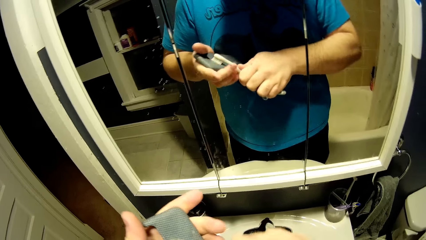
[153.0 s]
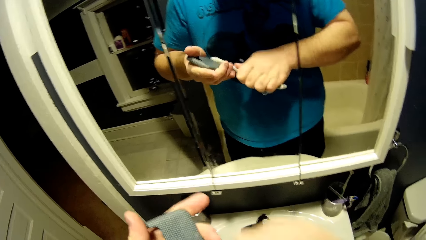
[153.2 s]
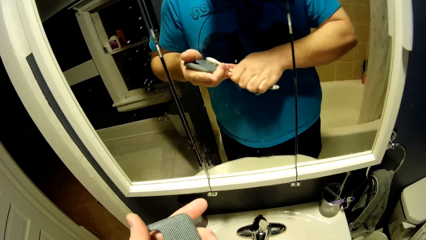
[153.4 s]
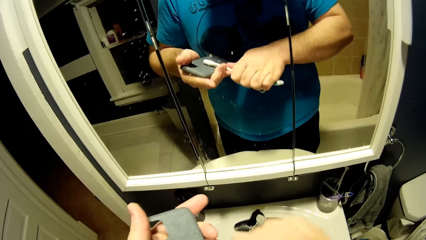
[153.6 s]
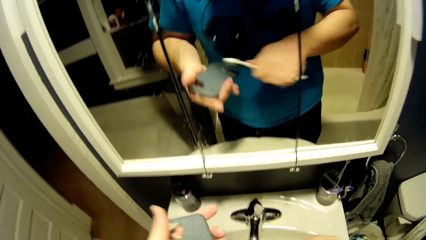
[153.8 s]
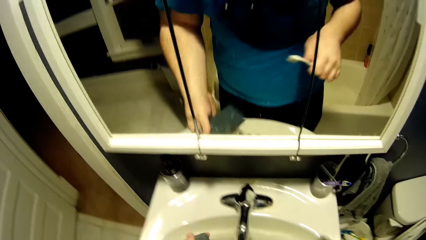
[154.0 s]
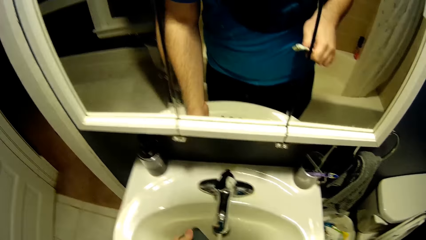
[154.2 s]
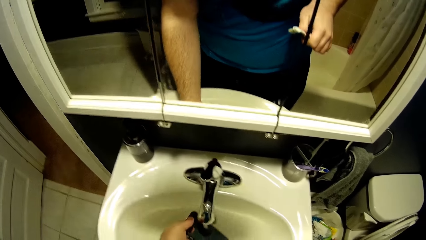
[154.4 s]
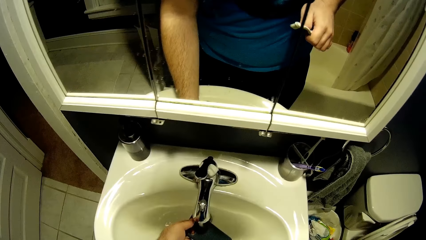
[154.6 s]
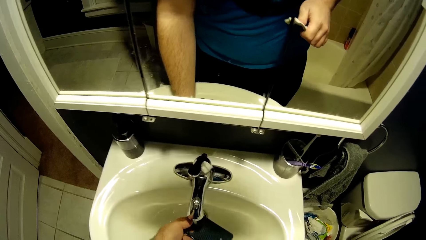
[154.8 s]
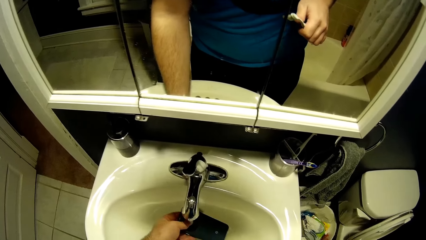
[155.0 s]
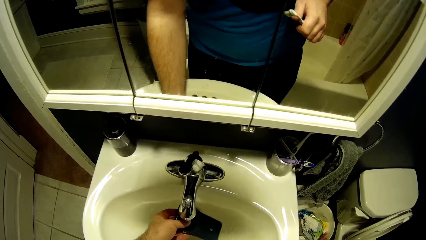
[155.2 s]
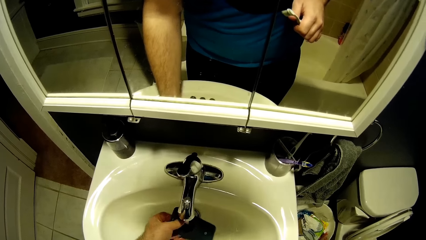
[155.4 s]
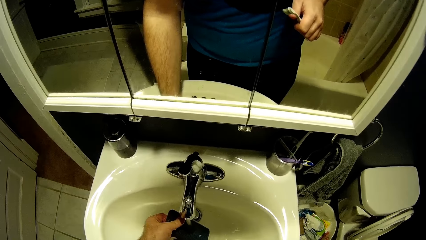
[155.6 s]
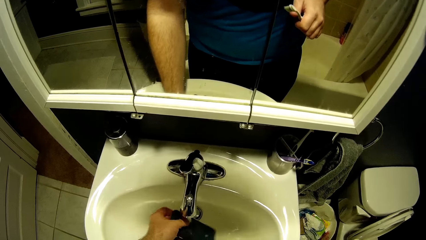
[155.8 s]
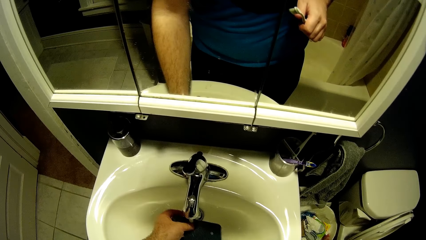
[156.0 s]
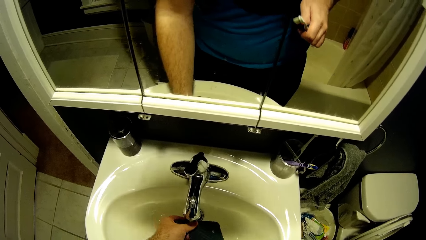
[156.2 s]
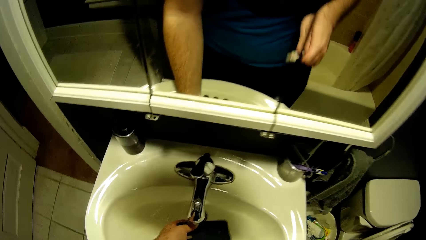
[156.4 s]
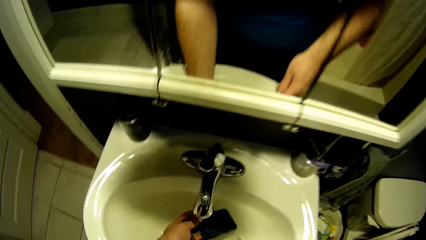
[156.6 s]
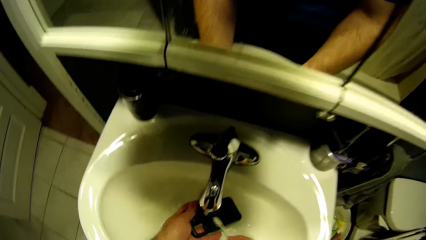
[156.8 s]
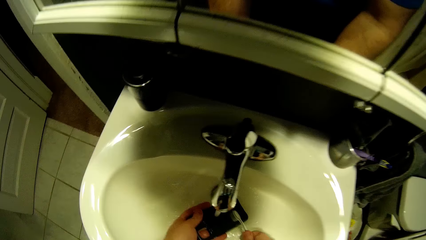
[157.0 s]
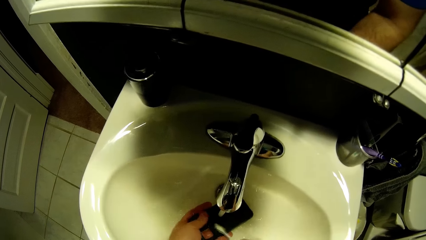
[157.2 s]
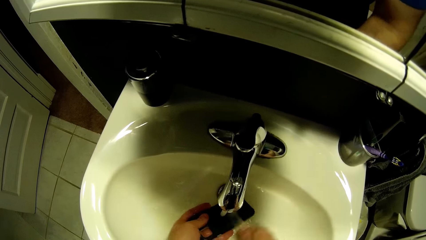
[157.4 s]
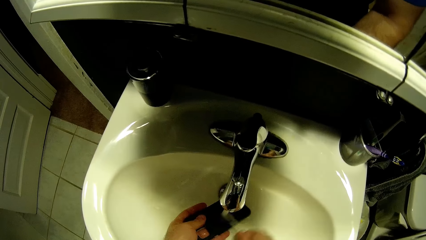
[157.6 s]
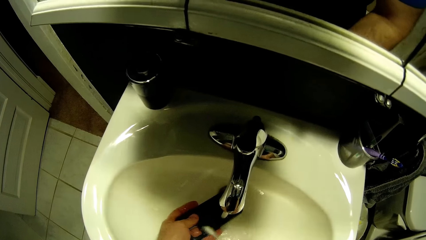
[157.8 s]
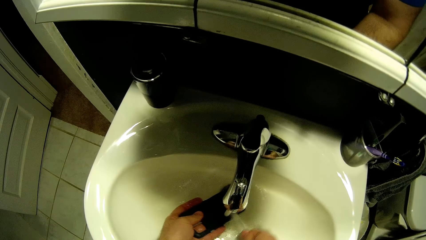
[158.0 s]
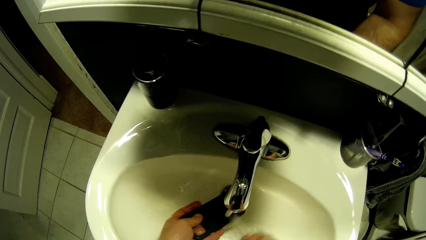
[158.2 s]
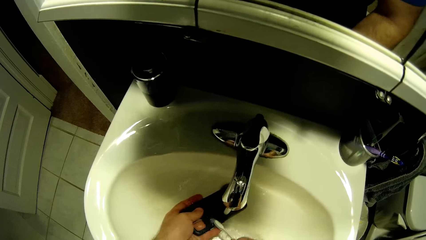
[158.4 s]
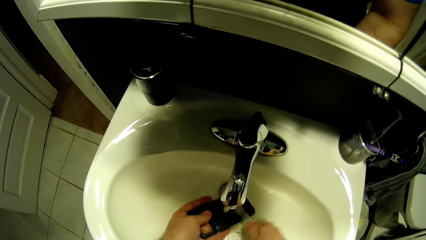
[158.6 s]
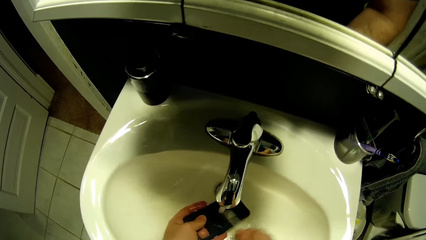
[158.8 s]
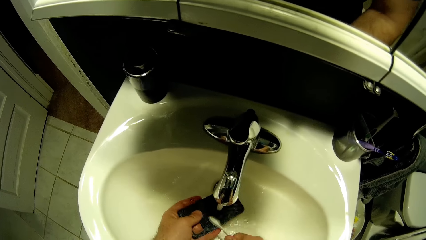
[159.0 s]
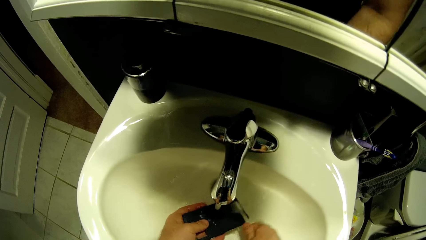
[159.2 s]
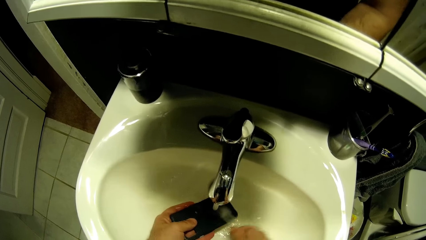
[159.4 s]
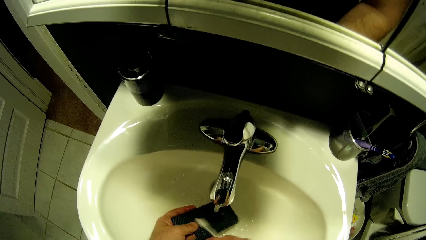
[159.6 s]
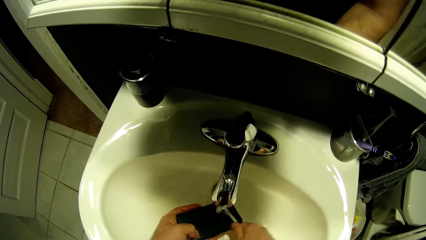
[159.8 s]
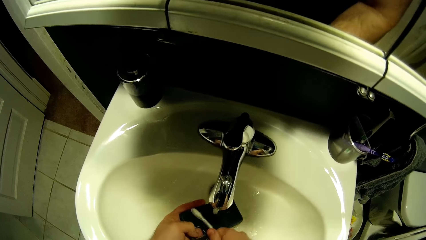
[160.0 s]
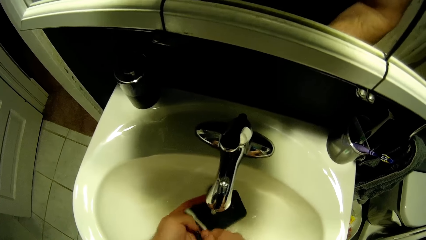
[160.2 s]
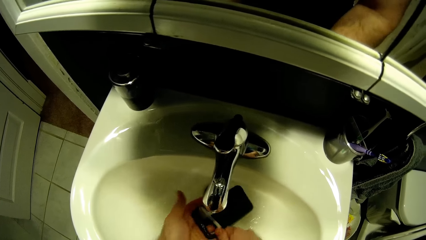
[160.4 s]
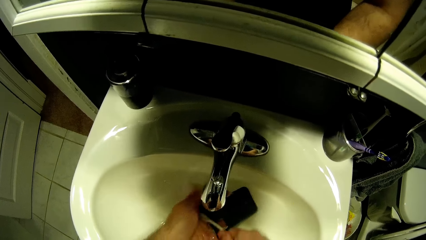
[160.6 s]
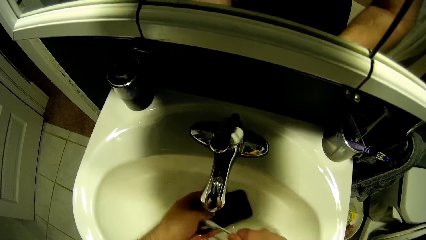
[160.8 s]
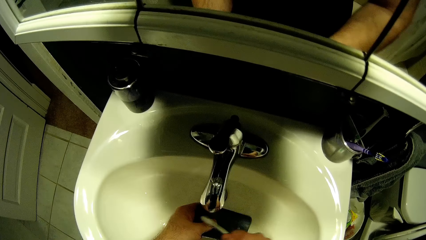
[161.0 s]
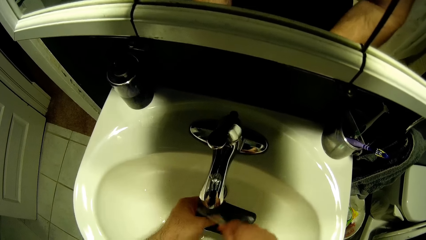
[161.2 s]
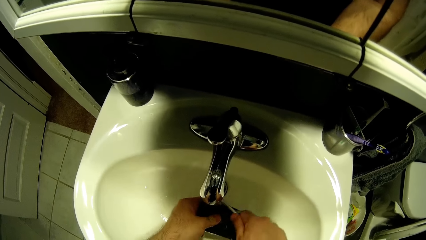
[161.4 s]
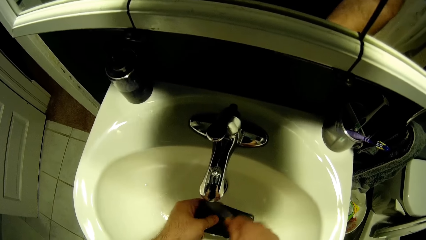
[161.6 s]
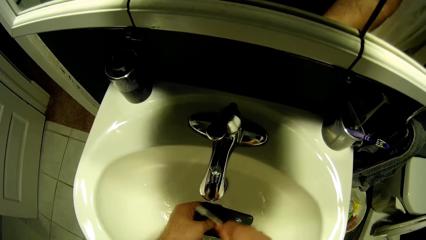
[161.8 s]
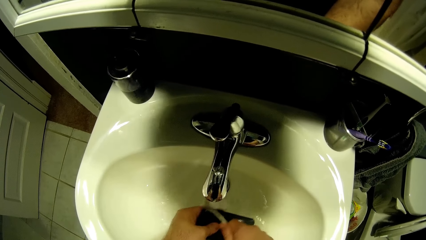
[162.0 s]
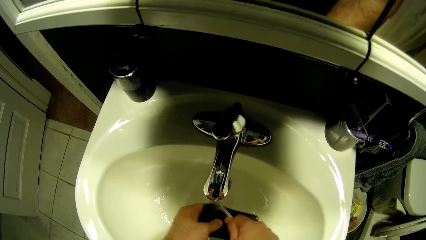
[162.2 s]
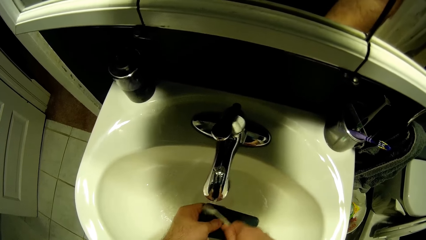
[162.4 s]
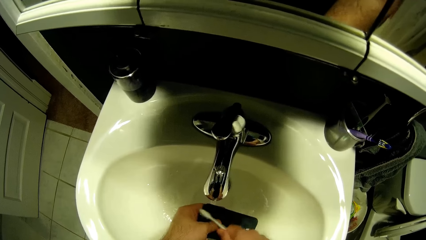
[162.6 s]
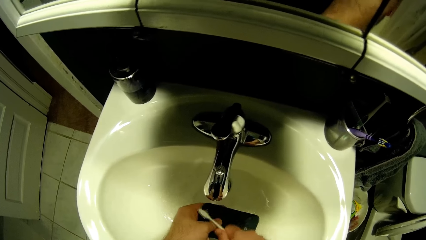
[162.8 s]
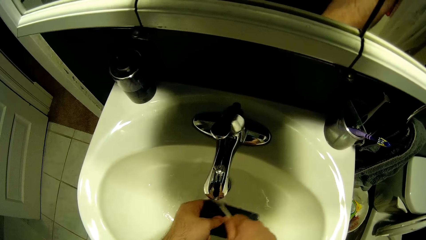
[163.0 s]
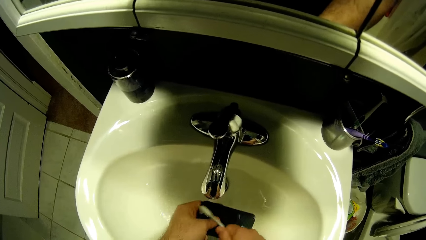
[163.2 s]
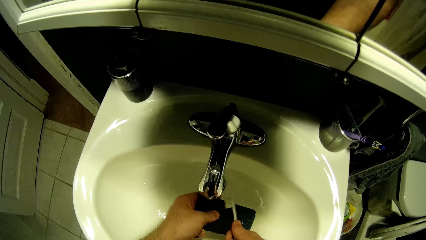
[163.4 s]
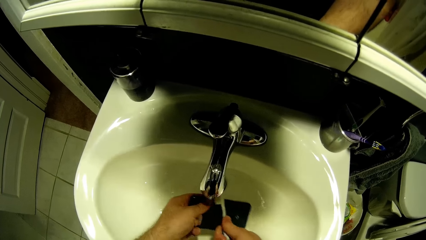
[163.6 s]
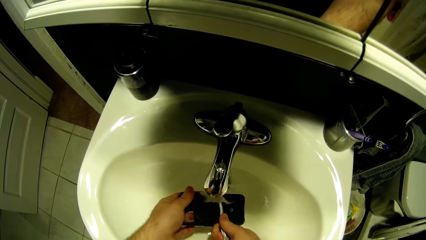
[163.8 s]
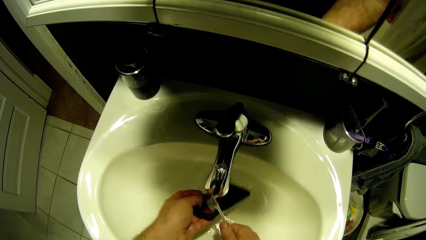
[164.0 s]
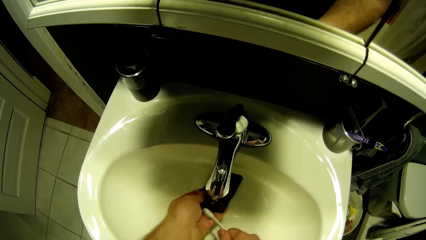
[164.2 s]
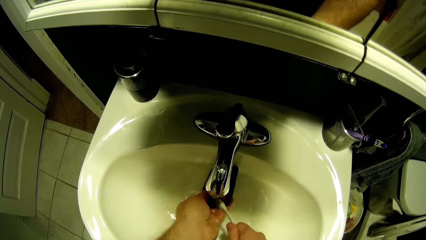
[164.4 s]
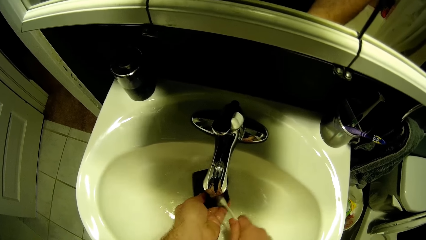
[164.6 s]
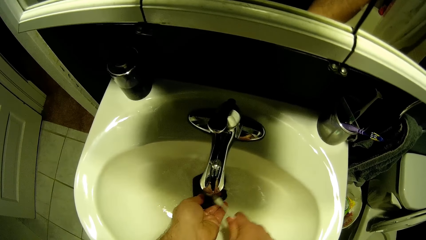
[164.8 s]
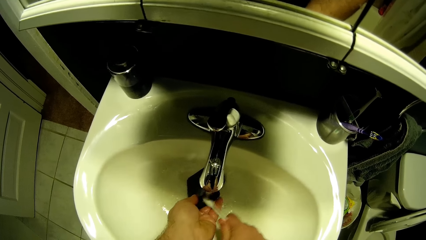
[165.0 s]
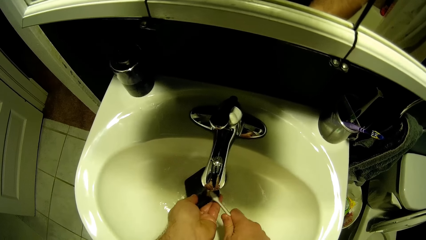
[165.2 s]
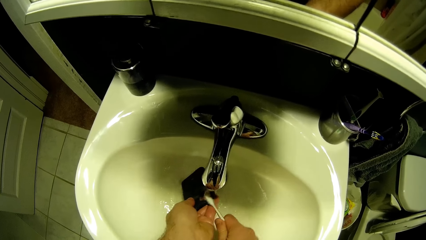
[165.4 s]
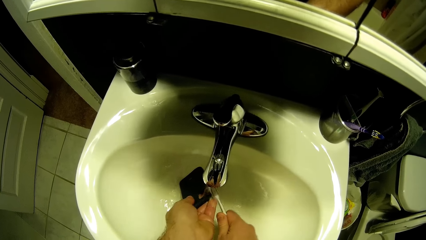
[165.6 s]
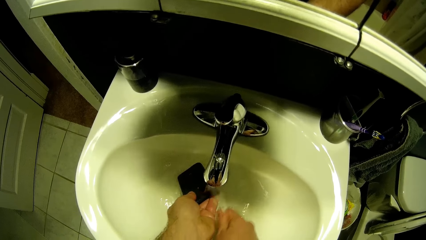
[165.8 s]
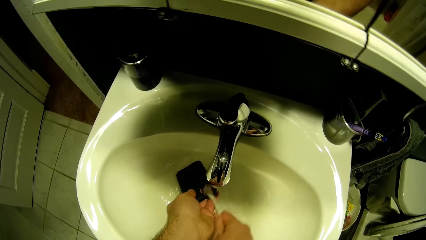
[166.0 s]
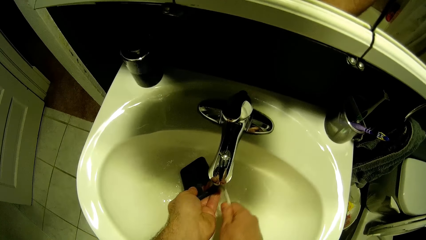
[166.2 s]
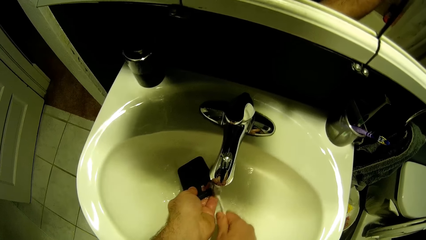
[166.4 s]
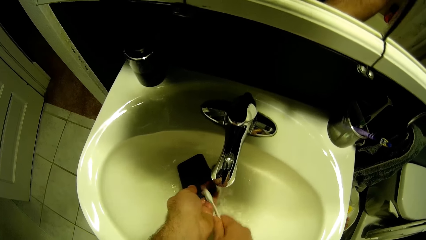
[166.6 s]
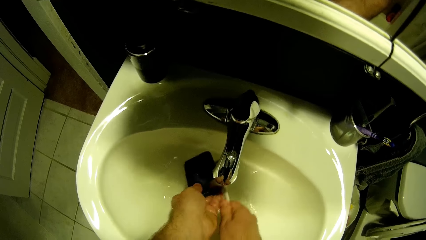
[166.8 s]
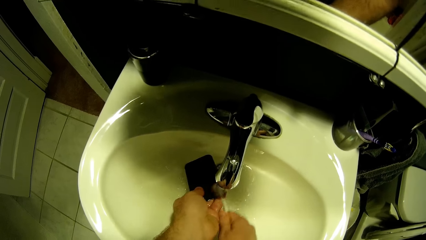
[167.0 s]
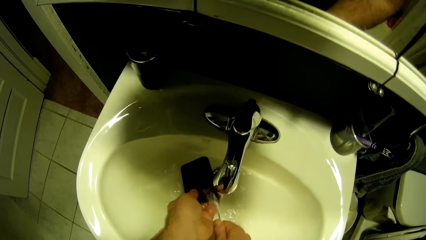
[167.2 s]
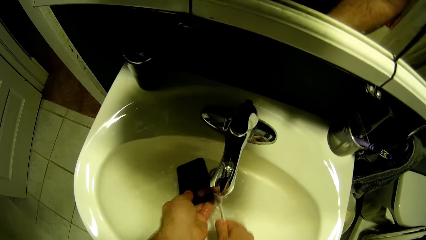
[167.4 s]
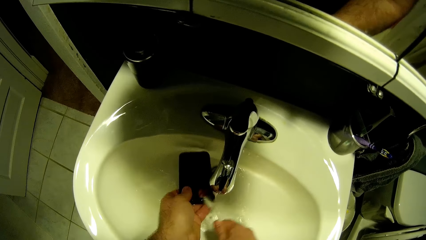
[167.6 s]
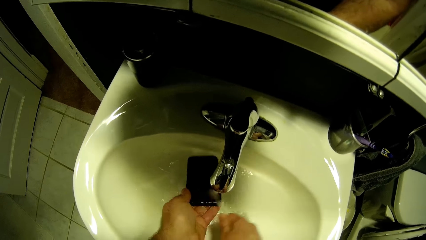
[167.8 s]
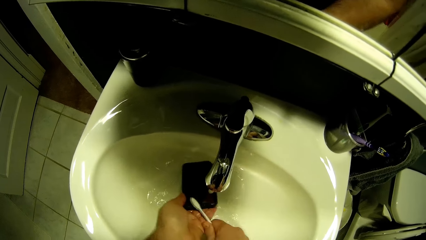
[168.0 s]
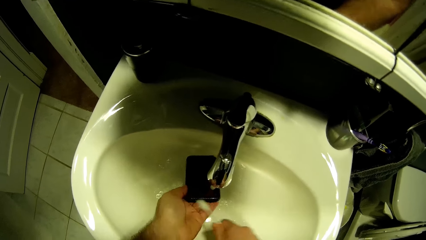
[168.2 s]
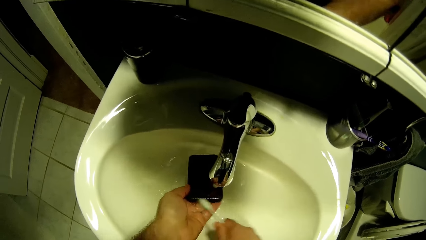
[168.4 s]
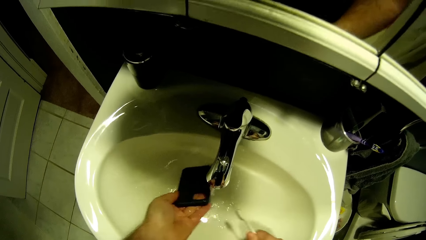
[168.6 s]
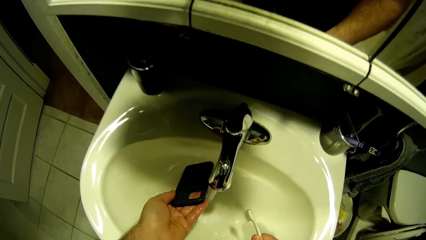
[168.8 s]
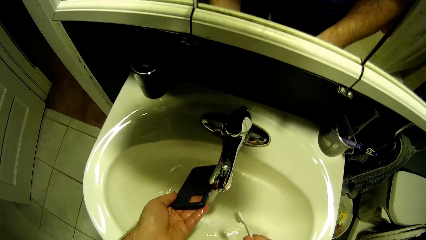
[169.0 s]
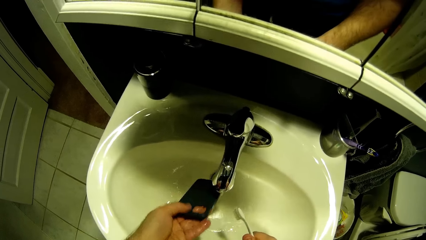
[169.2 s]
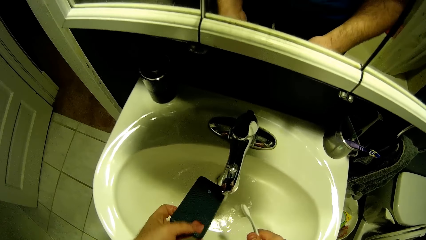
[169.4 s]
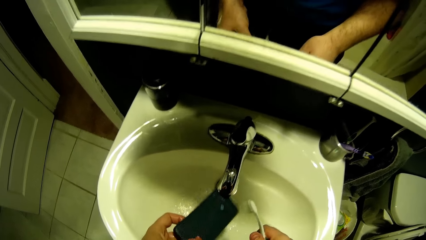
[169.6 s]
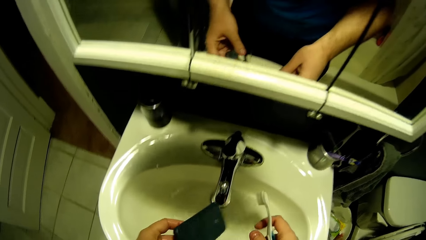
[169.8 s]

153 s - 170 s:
The camera wearer scrubs the phone case with a brush. They rinse the phone case. They scrub the phone case with a brush. They scrub the phone case again.
